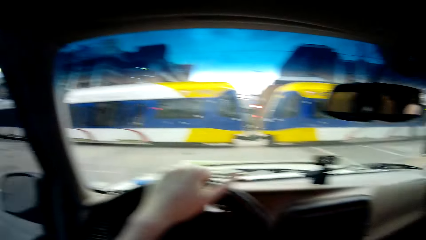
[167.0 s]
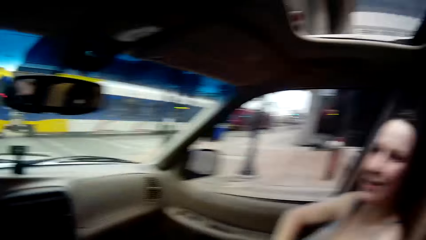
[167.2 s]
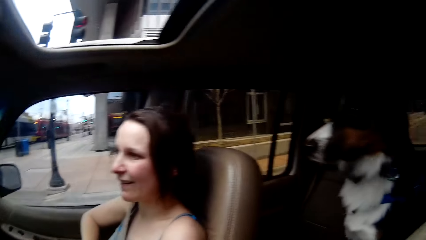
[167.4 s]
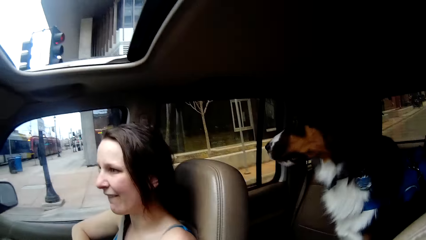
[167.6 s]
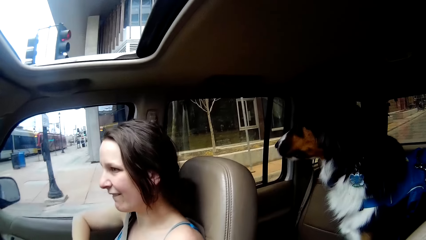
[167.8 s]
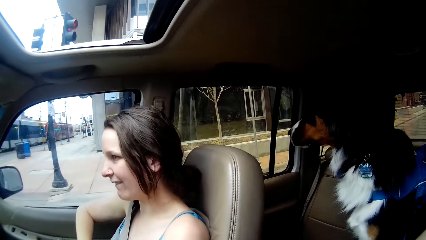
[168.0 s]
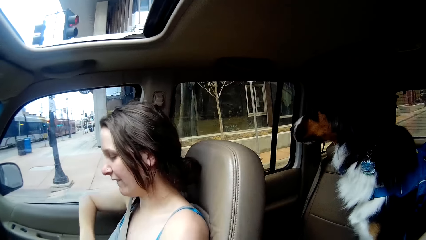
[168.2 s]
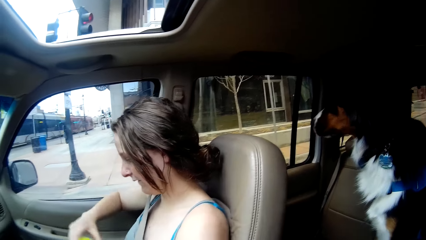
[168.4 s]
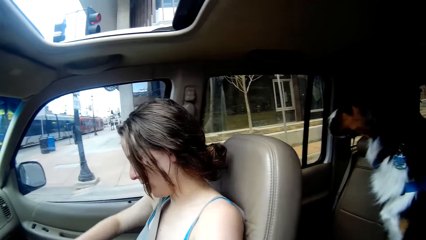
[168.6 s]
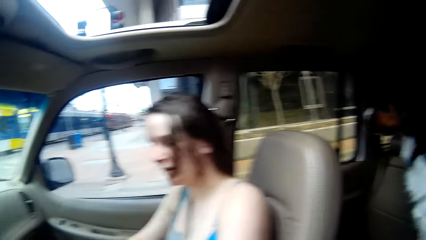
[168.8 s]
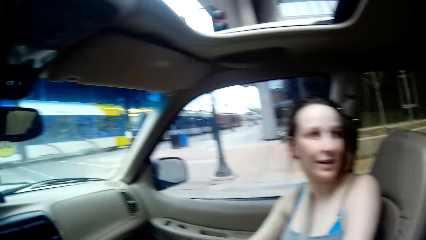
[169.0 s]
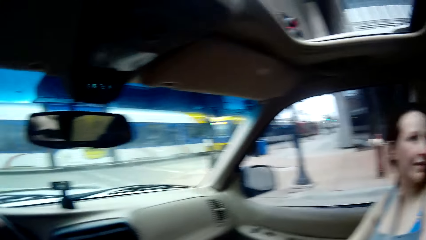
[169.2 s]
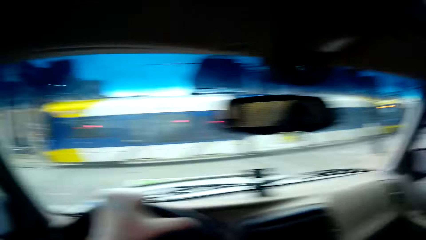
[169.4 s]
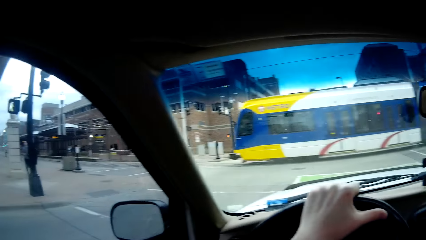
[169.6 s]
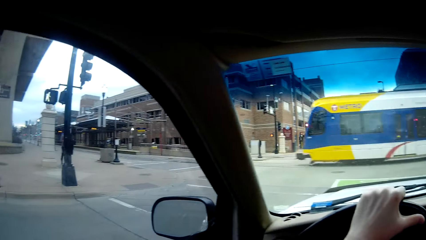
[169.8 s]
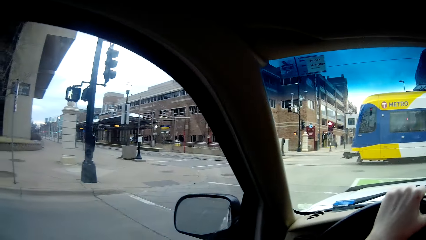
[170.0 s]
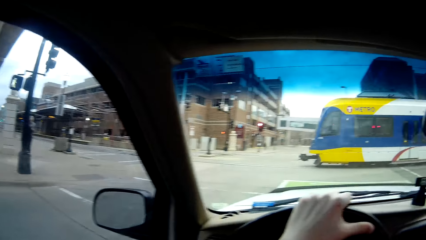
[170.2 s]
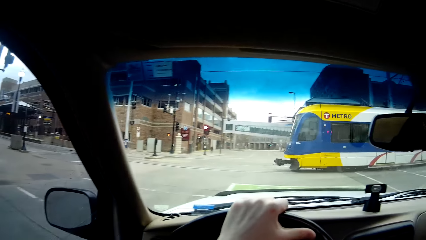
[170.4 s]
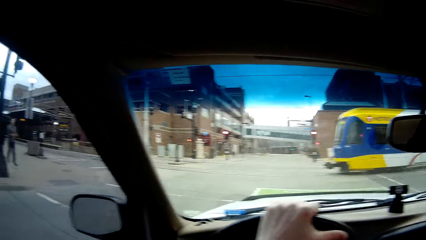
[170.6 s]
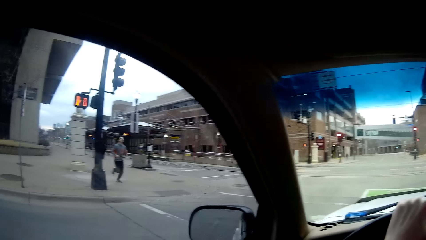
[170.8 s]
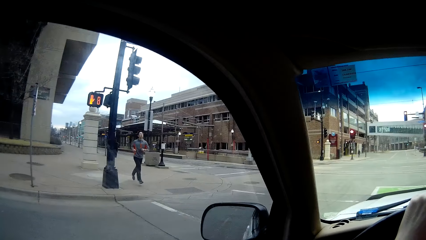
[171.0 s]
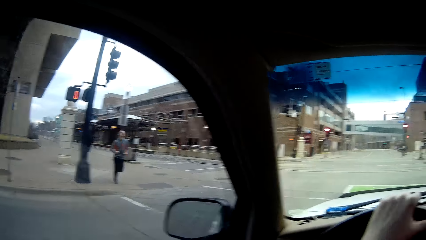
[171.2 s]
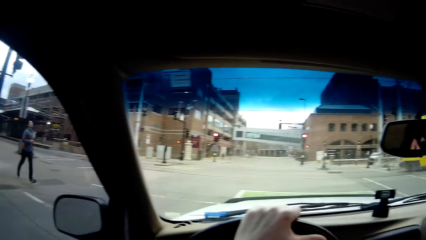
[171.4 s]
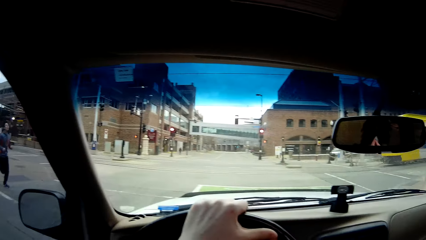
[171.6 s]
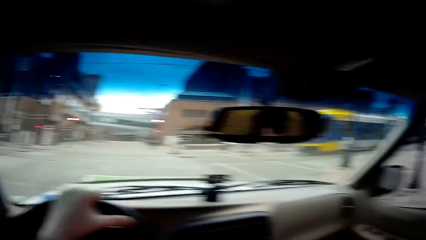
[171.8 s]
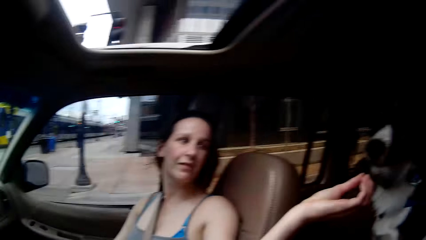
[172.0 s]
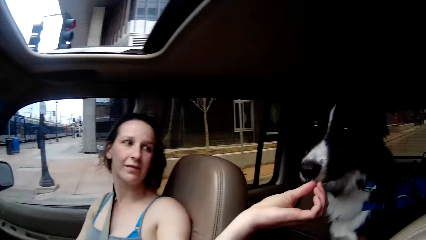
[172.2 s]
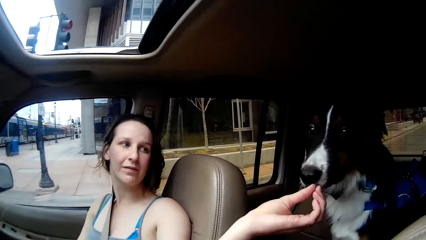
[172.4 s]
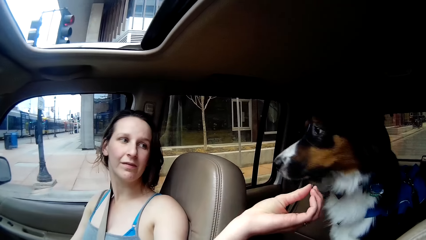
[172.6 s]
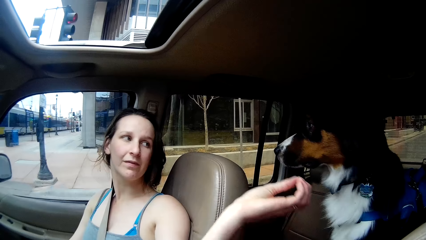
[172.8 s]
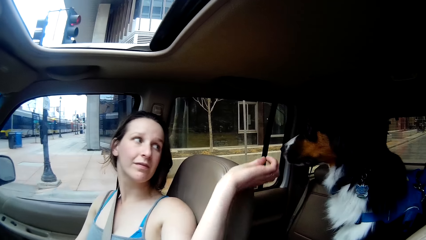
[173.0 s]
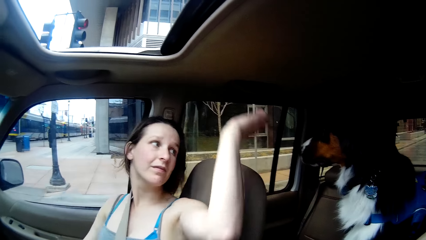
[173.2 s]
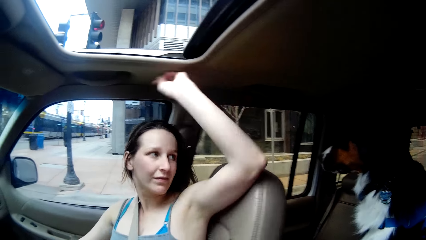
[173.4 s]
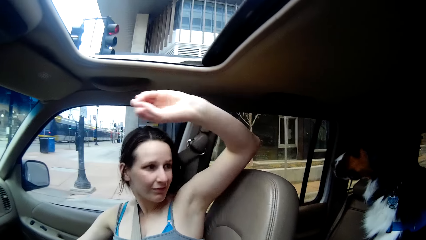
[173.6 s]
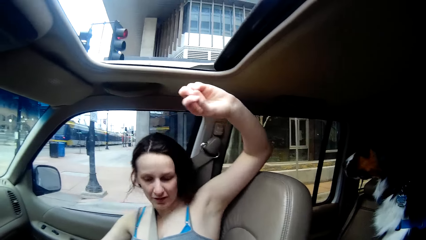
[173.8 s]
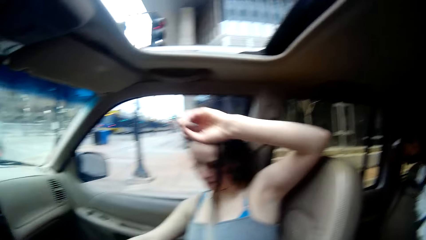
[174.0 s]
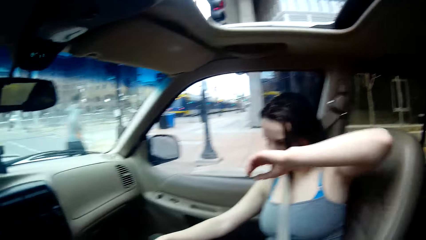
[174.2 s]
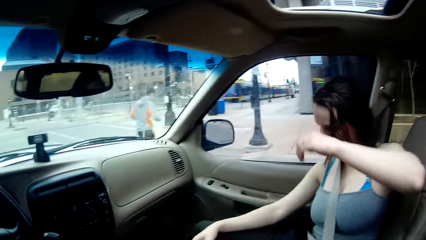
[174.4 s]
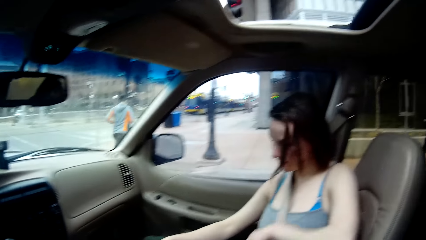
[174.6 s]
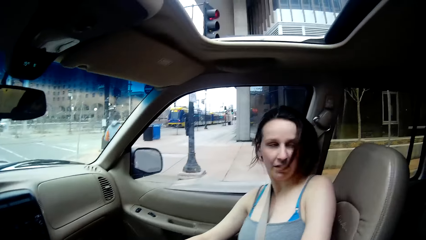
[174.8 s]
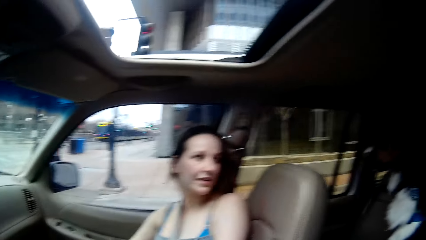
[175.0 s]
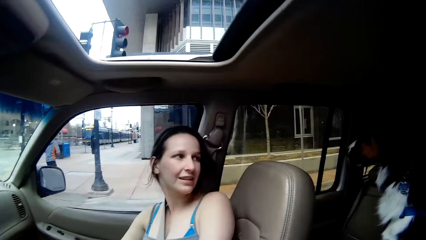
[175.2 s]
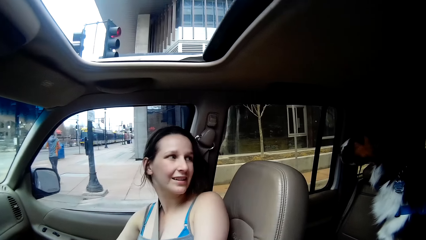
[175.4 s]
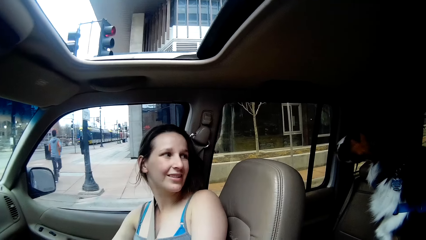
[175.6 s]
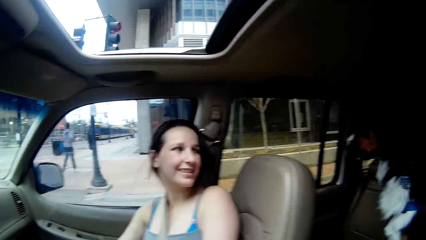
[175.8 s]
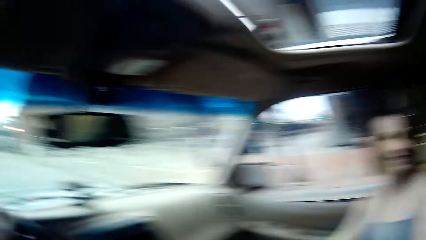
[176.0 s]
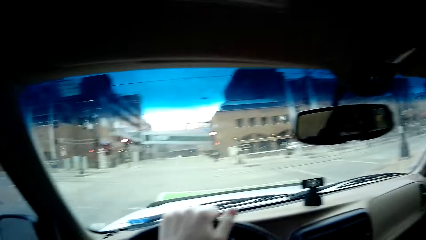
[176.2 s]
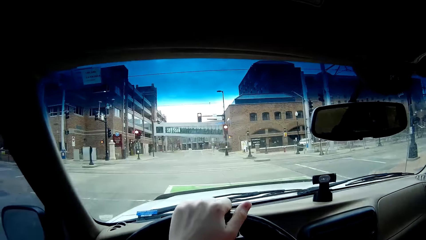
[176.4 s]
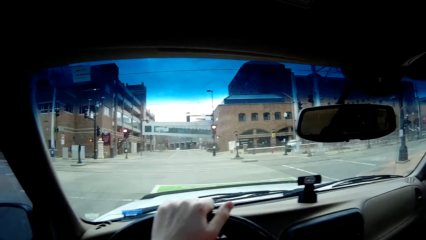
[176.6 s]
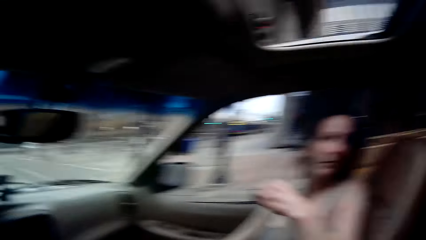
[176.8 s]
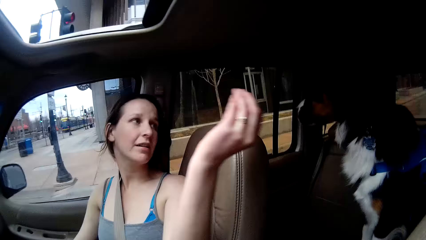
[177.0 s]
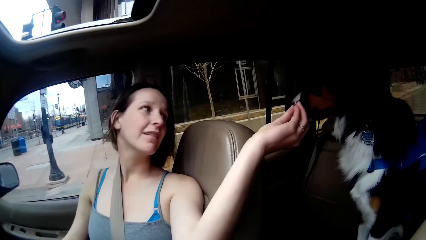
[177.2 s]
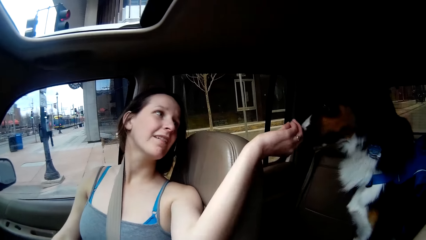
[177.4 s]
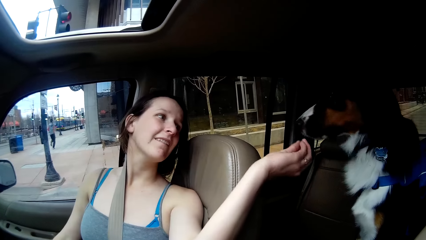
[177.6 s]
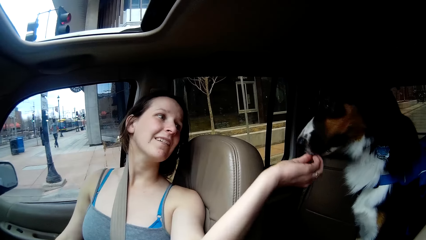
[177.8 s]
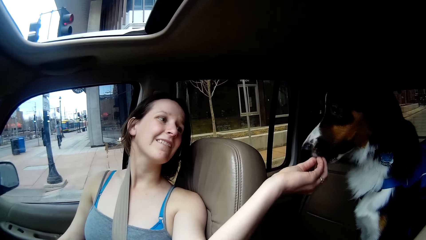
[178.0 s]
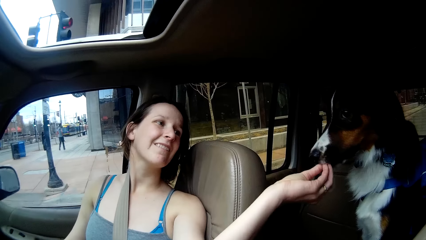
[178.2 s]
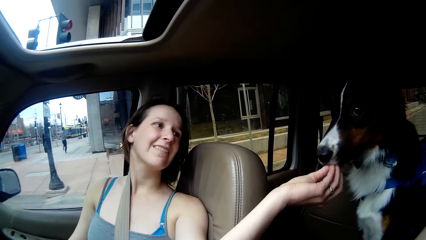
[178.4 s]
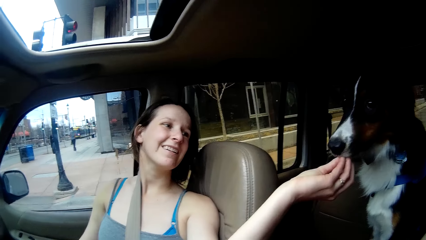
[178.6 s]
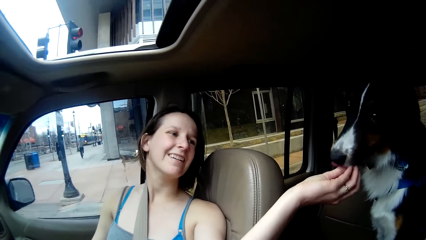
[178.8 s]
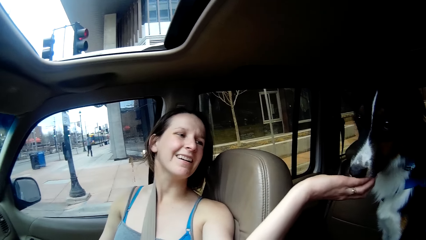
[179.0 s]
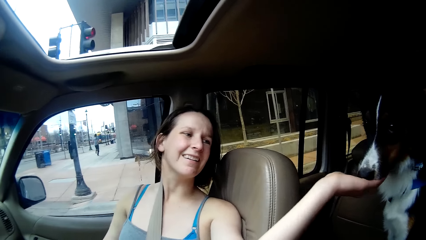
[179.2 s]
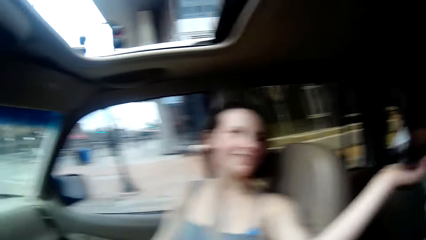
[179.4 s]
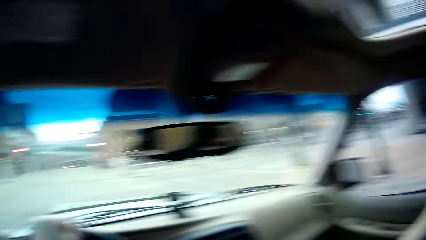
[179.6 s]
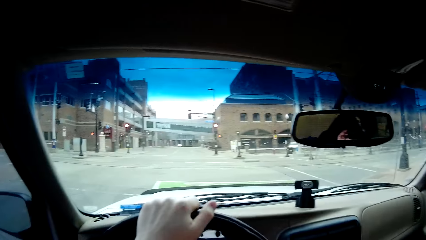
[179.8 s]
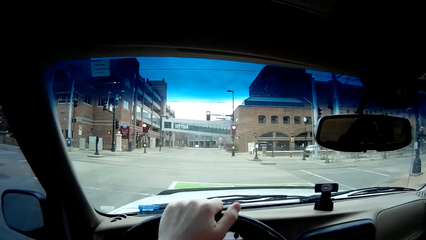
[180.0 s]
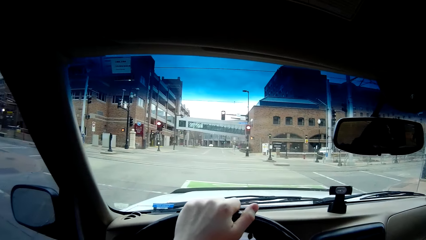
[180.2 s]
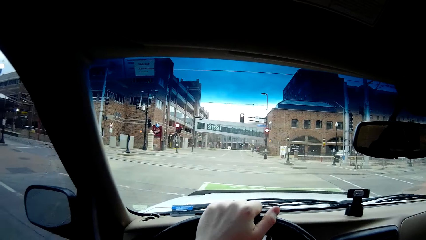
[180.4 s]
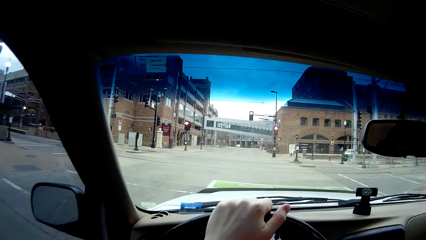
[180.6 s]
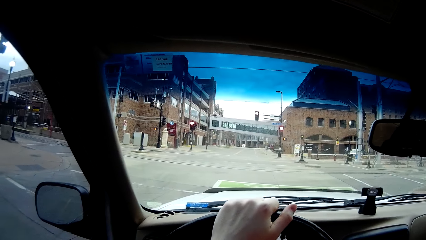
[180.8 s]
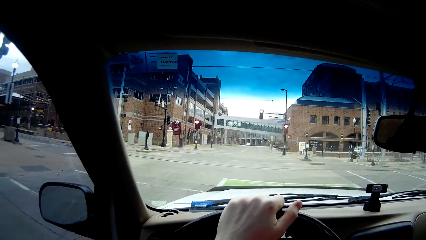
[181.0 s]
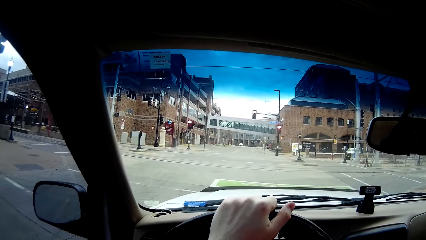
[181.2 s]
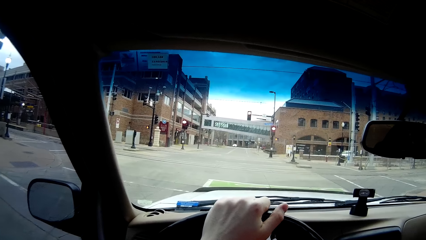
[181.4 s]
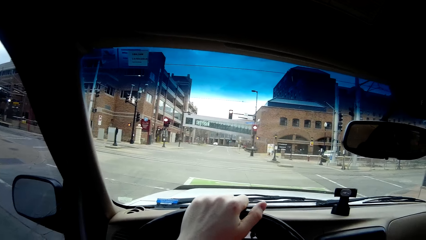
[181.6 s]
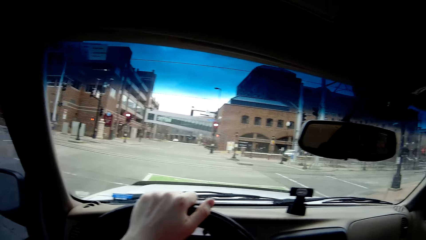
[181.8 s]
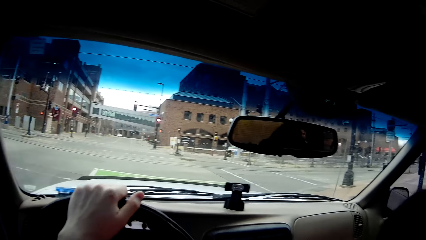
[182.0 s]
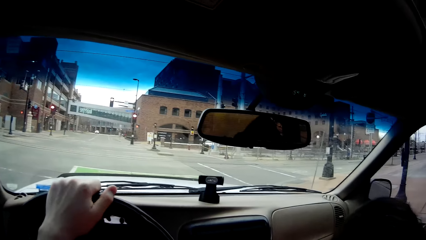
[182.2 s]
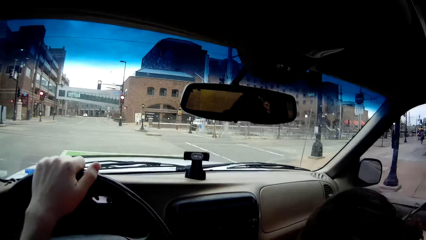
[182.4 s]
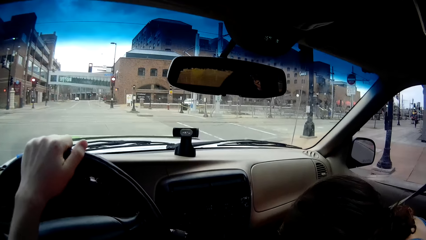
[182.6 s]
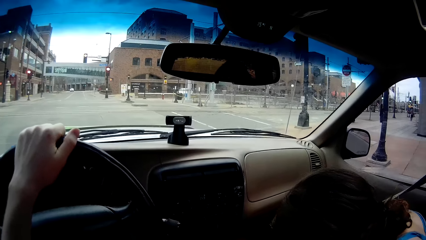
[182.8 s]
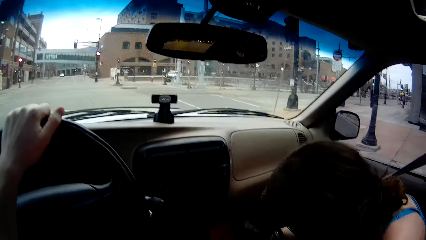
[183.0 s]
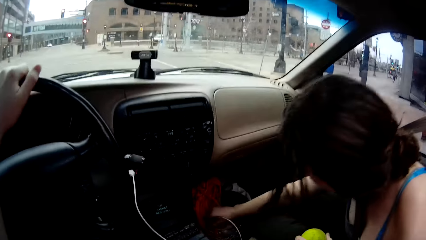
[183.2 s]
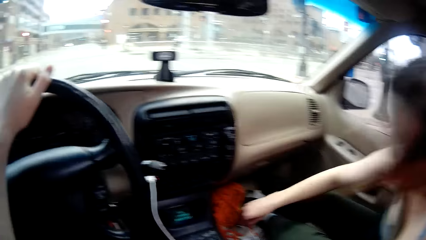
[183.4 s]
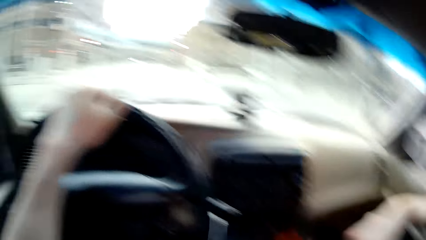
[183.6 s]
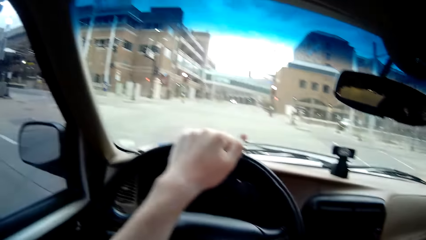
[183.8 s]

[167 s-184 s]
The train drives in front of the camera wearer. A man runs across the road. The woman feeds a dog in the car. The woman puts her hand down. The woman feeds the dog in the car. The camera wearer looks at the traffic light in front of the car. The woman touches her leg.
